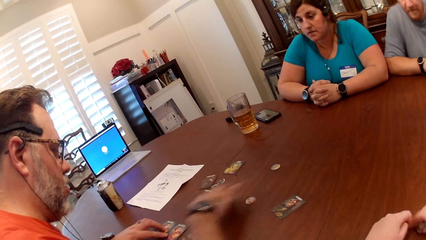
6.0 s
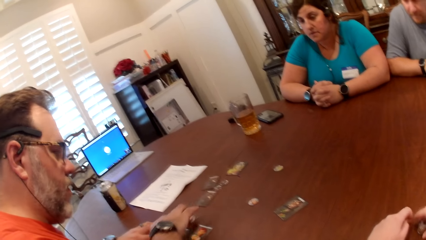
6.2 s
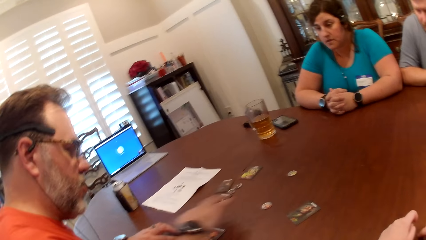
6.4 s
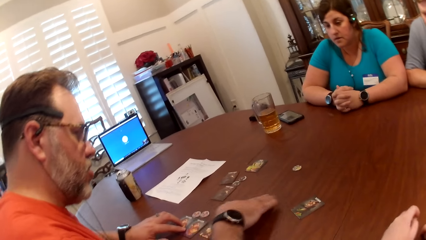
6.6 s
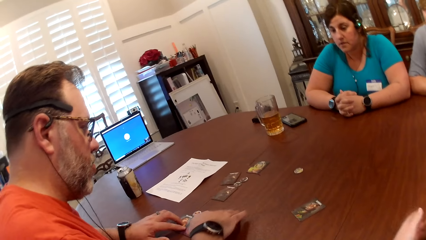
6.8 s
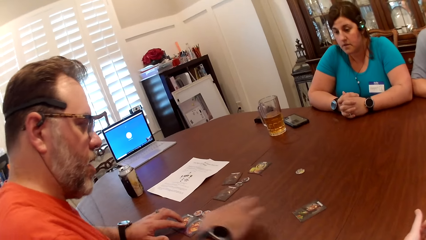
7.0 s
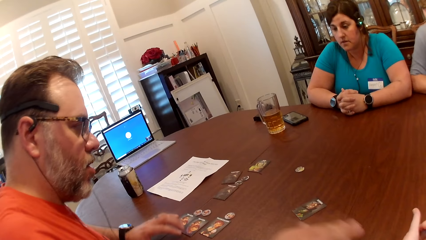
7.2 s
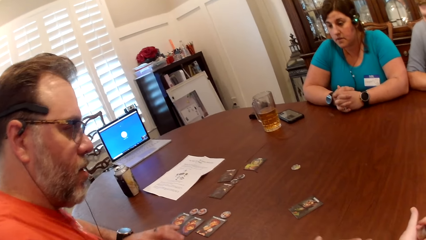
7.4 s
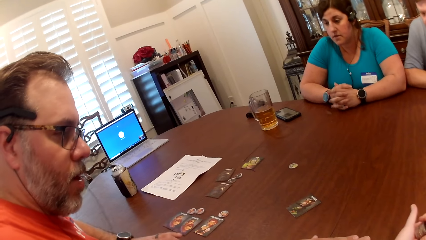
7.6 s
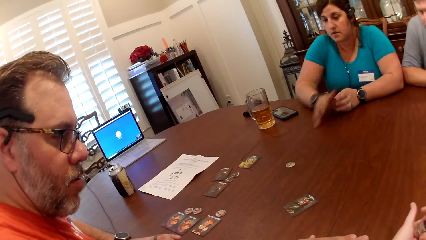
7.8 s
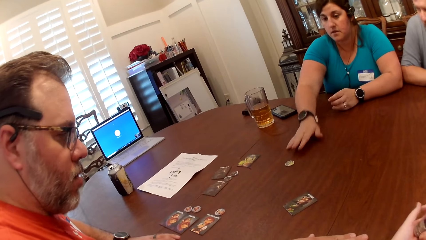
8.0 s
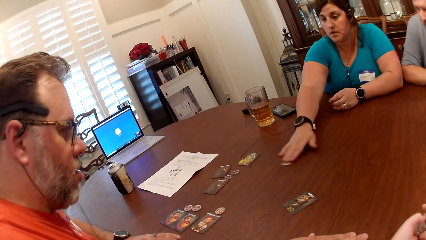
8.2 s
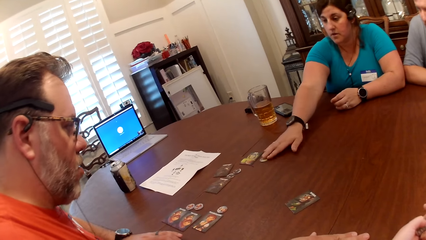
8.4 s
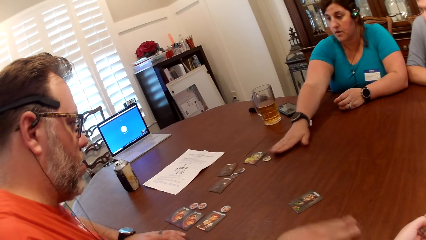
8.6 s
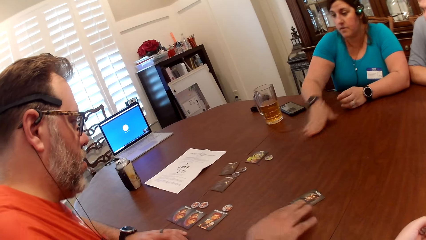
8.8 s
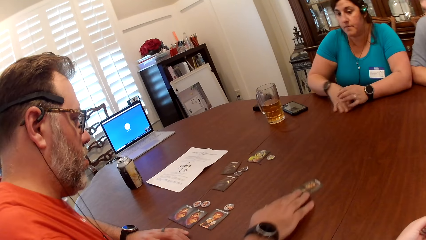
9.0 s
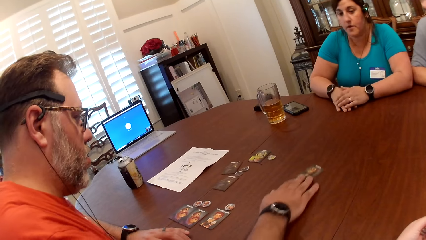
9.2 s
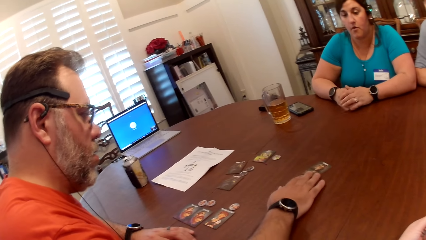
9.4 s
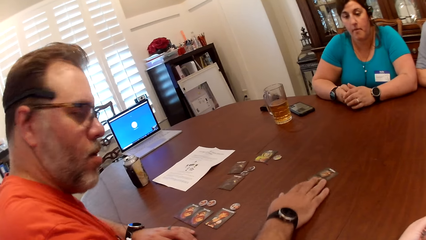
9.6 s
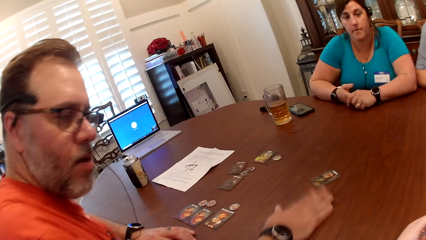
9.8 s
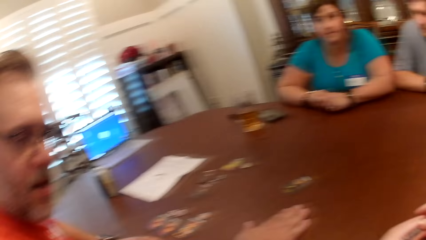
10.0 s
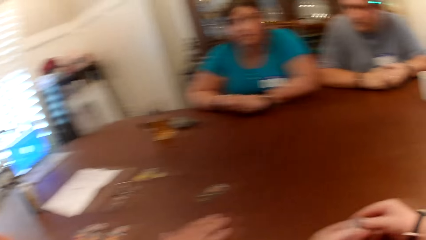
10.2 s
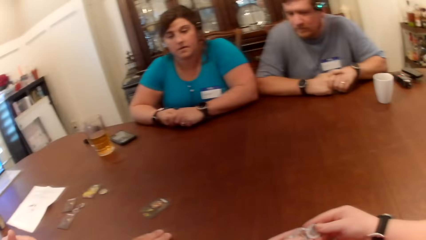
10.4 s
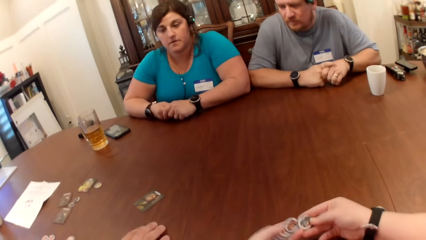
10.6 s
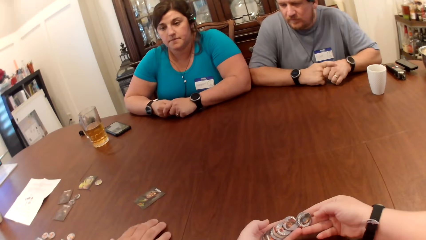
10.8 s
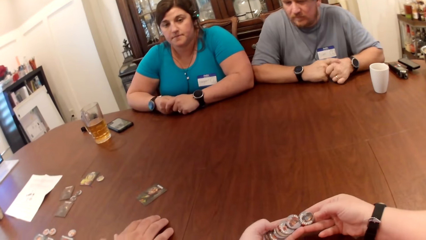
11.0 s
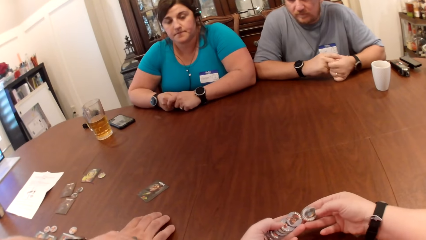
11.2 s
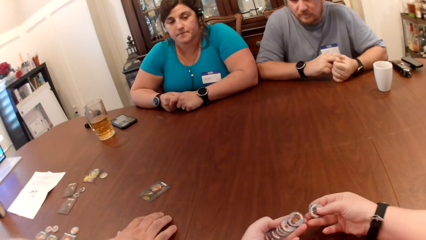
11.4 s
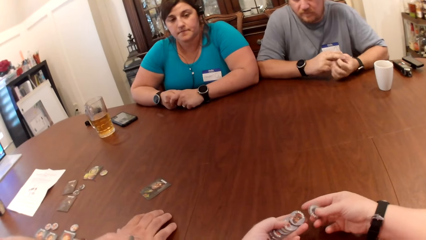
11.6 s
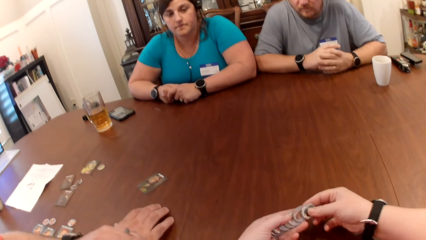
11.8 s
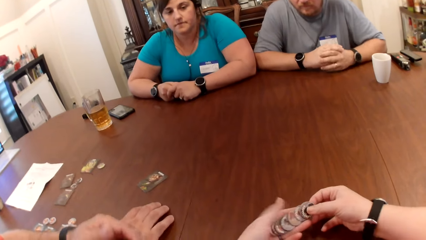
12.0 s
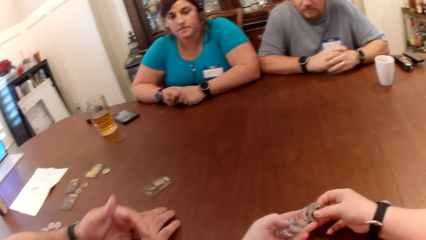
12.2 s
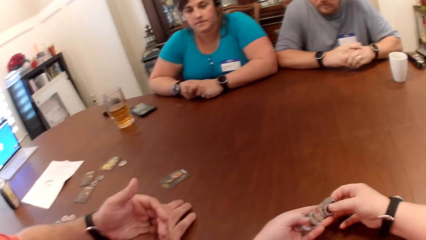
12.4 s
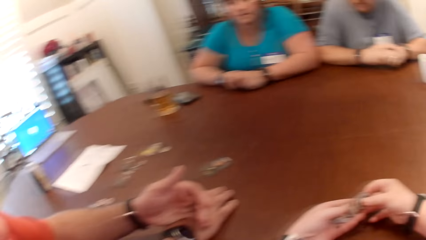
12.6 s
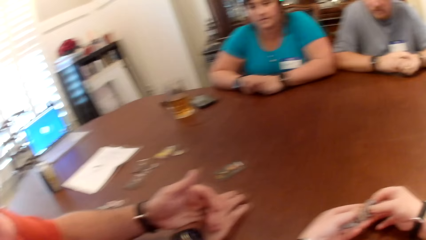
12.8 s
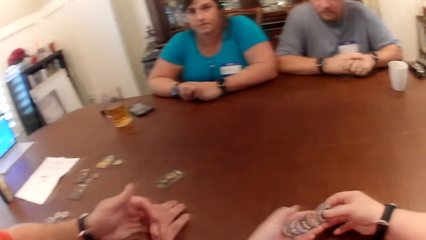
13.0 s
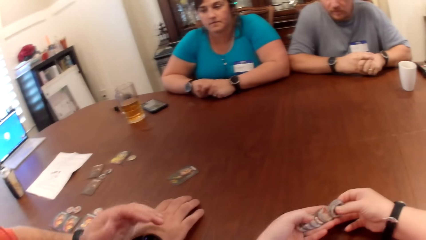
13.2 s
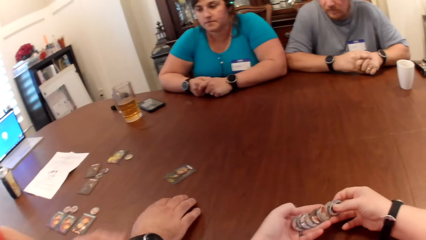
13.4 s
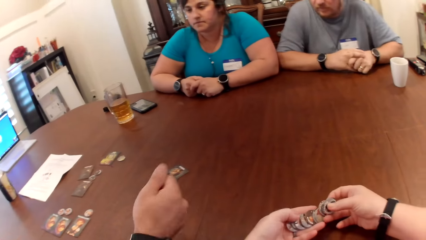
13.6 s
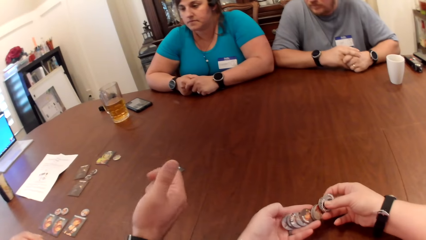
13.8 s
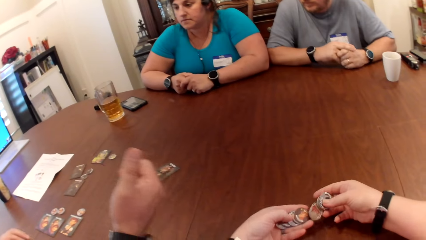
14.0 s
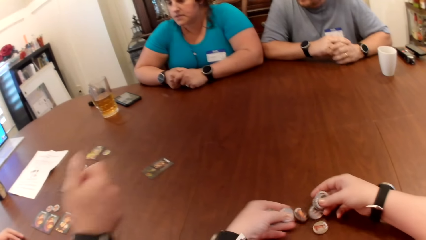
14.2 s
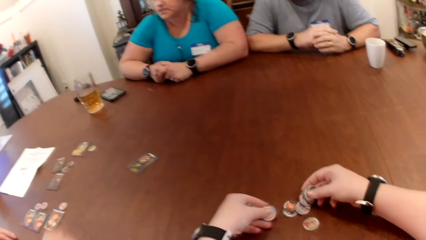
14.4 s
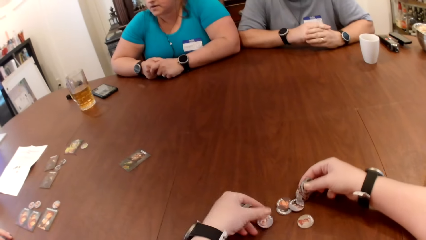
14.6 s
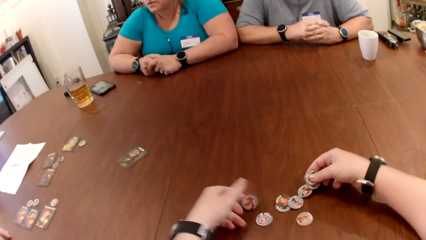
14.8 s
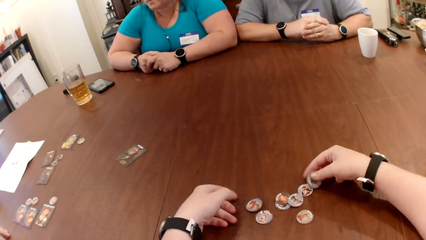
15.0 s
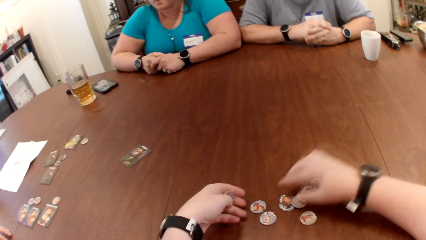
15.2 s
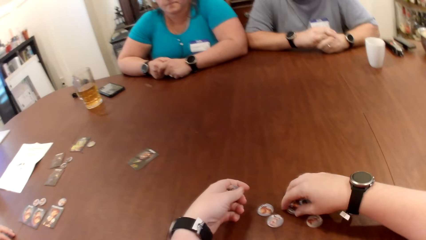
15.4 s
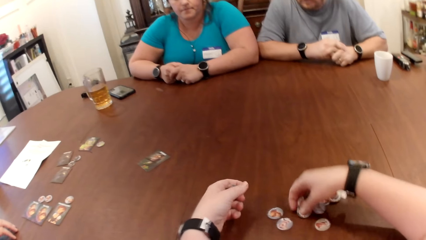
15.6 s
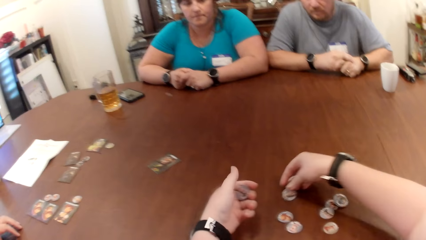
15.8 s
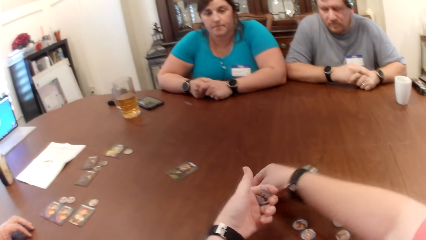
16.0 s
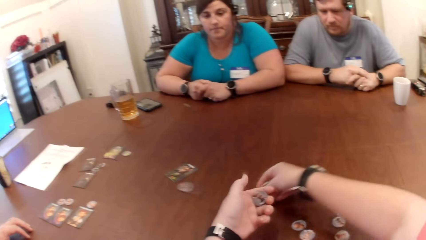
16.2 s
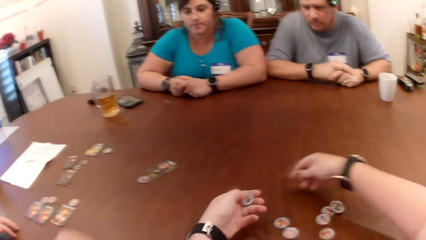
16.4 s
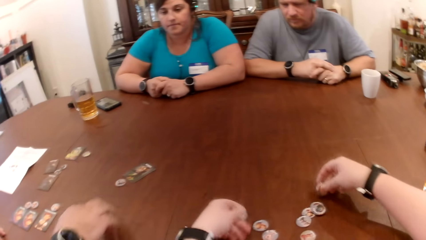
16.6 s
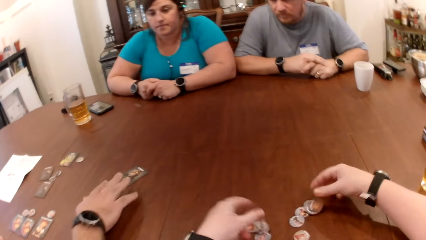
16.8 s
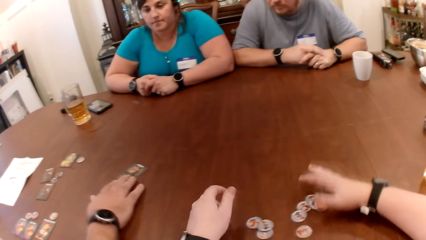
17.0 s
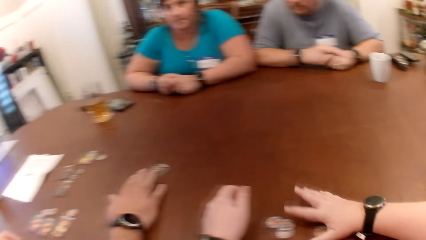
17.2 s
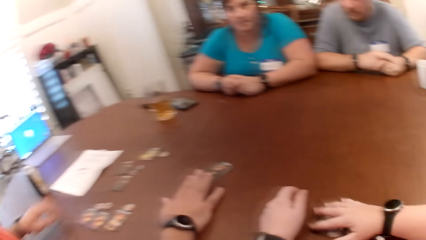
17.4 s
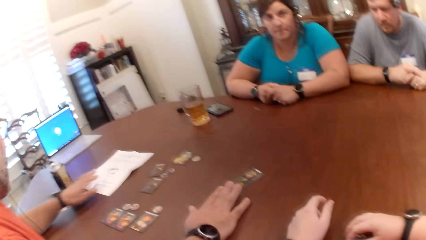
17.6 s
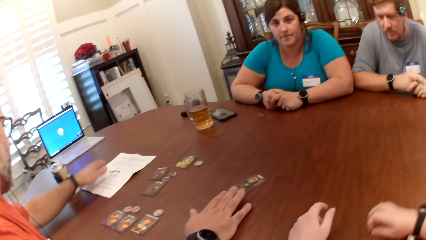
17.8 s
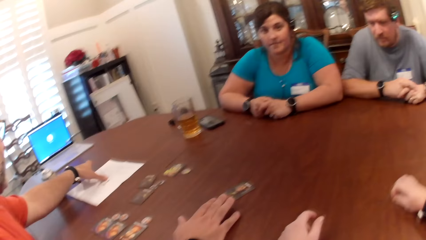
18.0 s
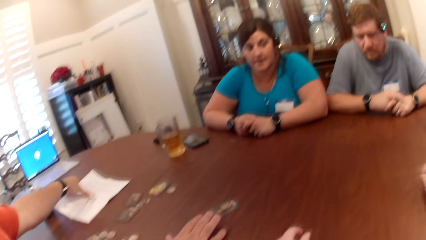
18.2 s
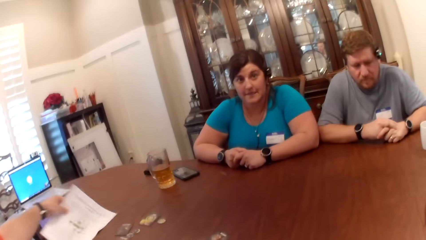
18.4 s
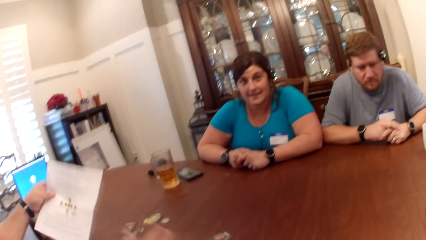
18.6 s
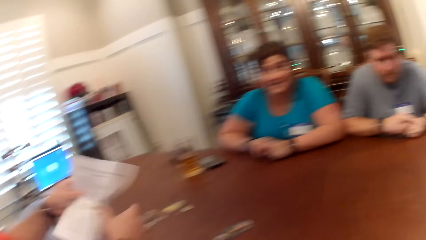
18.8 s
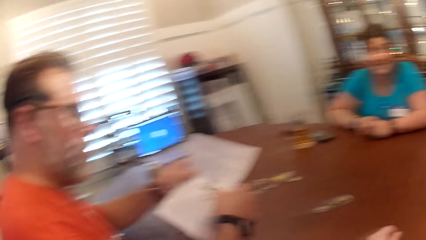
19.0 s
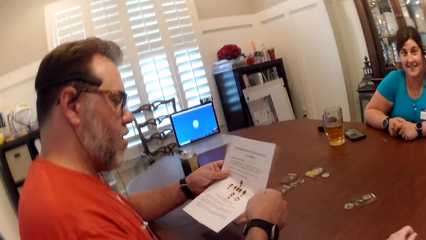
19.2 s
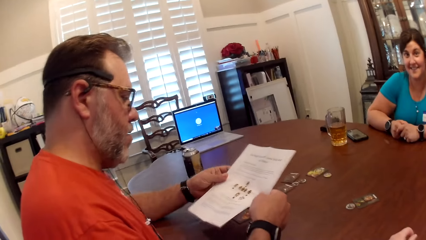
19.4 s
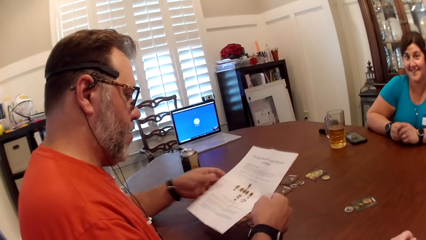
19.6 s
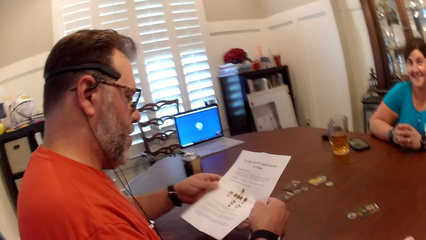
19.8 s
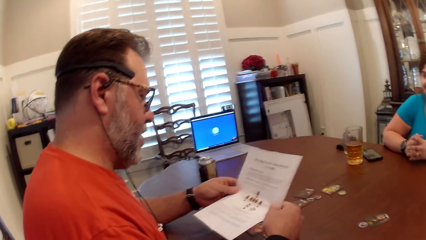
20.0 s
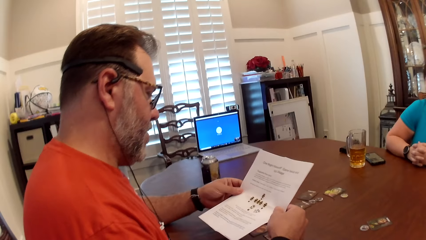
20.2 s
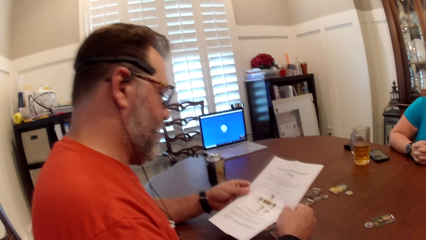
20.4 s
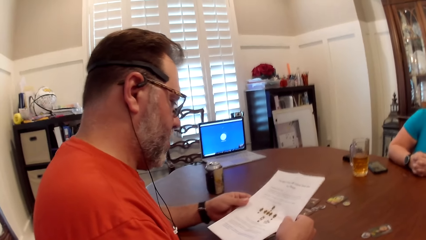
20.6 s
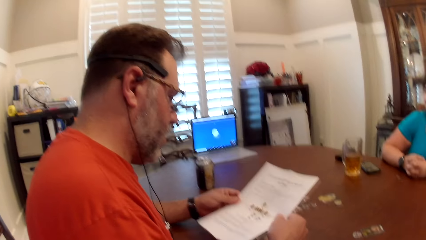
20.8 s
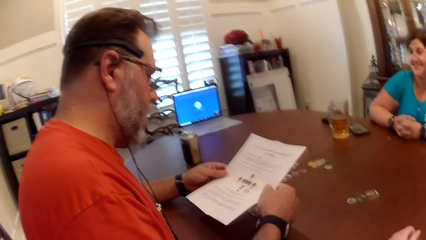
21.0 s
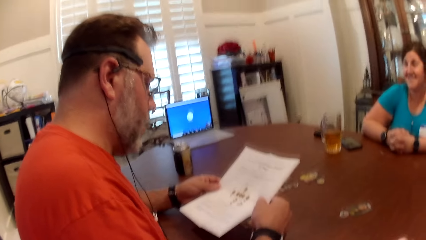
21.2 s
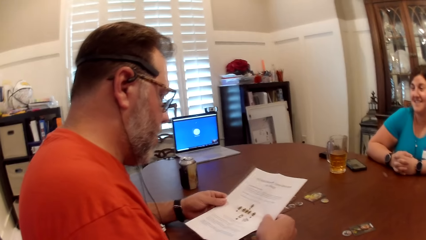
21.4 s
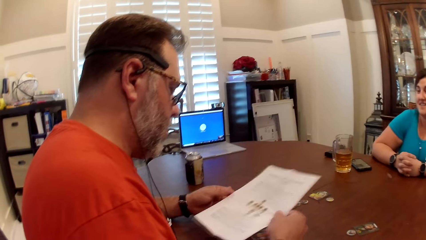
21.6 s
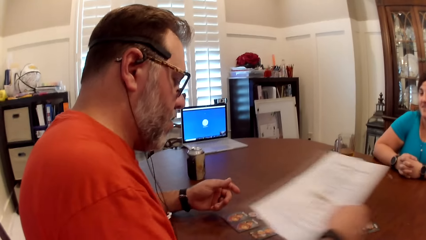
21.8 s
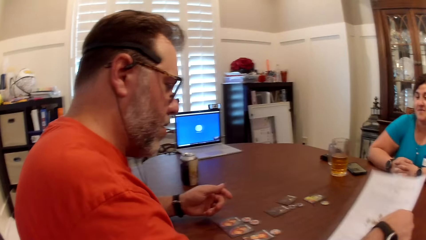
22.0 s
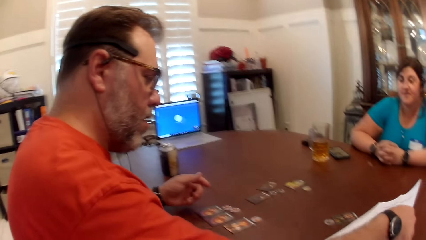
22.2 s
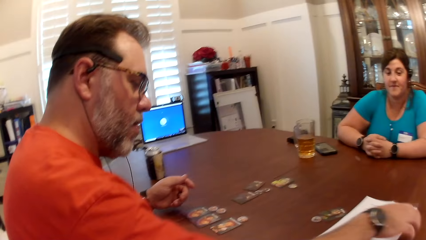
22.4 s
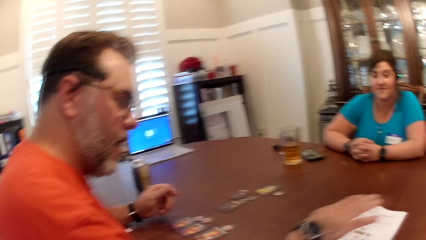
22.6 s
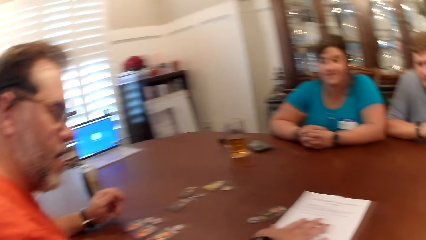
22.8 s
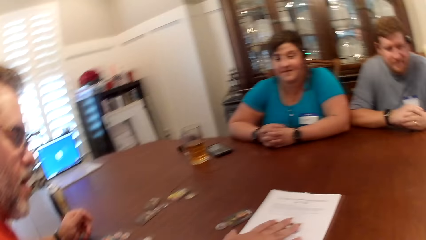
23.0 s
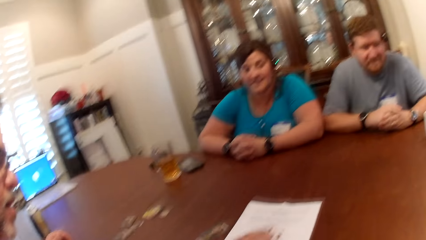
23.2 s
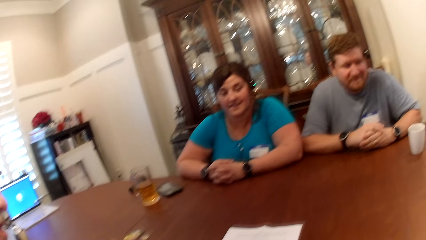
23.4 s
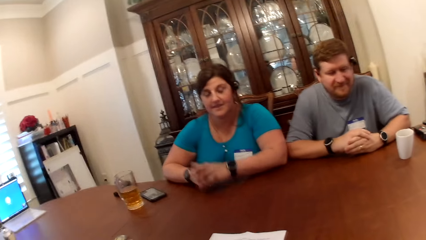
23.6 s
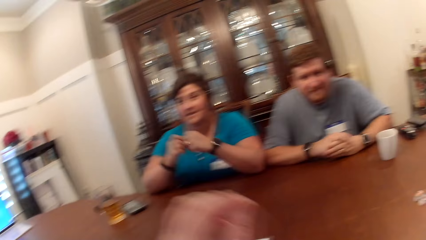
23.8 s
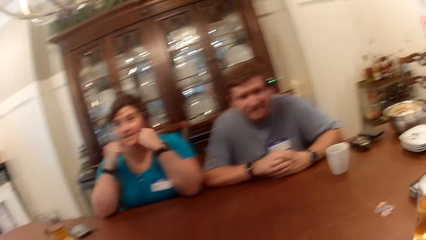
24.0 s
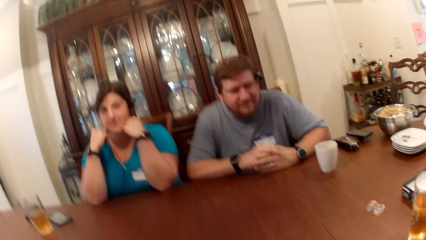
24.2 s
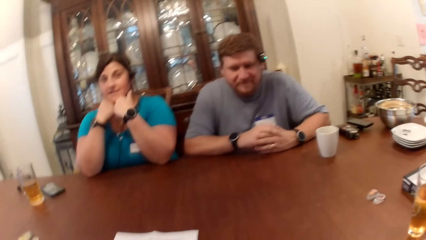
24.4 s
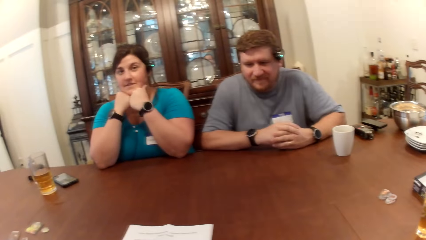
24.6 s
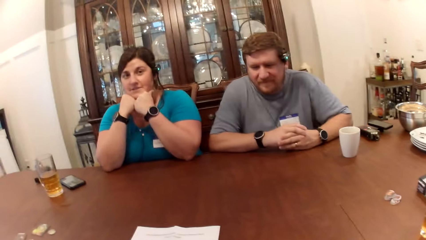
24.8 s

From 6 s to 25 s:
The camera wearer places the stack of tokens on her left hand. The man places his right hand on the table. The woman moves a token on the table with her right hand. The woman moves the cards on the table. The man moves a card on the table with his right hand. The camera wearer checks through the stack of tokens in her hands. She counts the cards. She scatters the stack of tokens on the table with both hands. She picks a token from the table with her right hand. She slides the token on the table towards the man. The man places his right hand on the token. The man picks up a game manual or paper with his left hand. He holds the game manual with his right hand. He reads the instructions on the paper. He places the game manual on the table with his right hand. He places his right hand on the game manual. The camera wearer converses with the man, the woman and another man.
